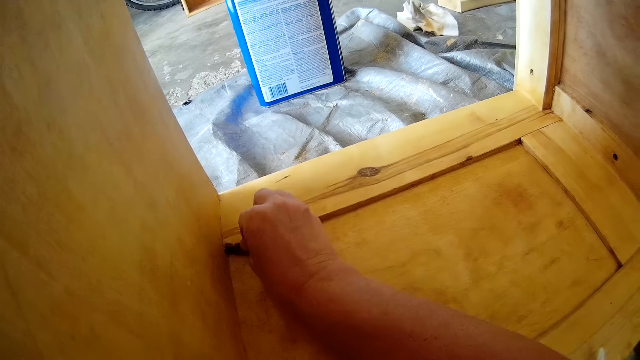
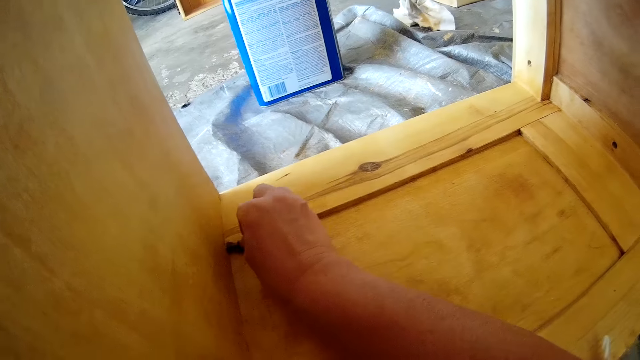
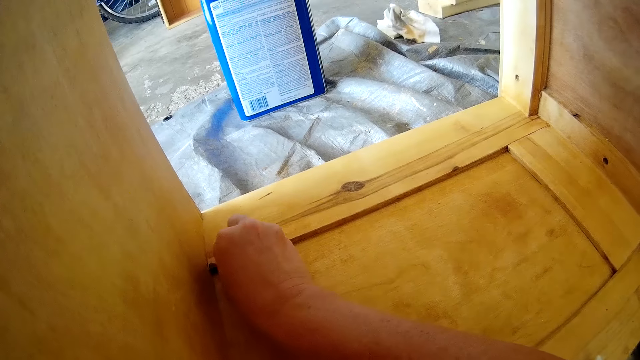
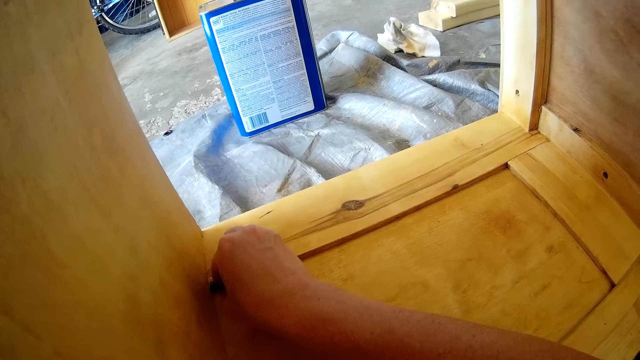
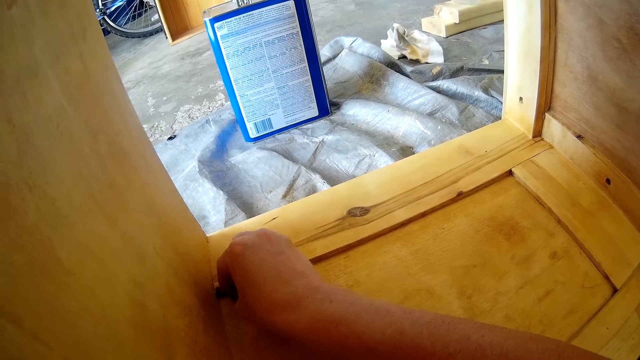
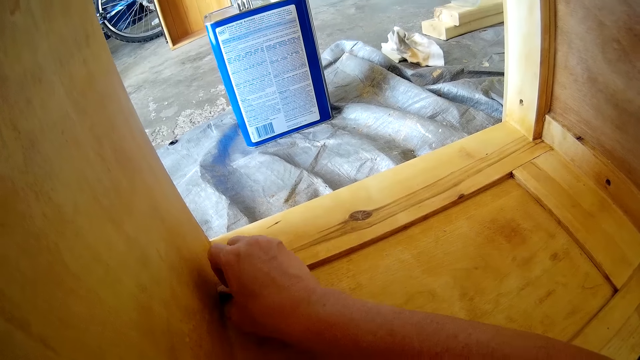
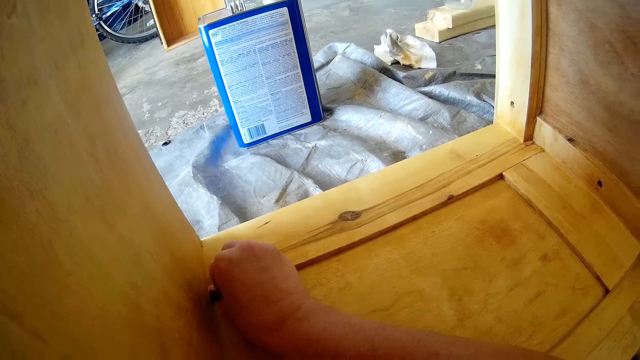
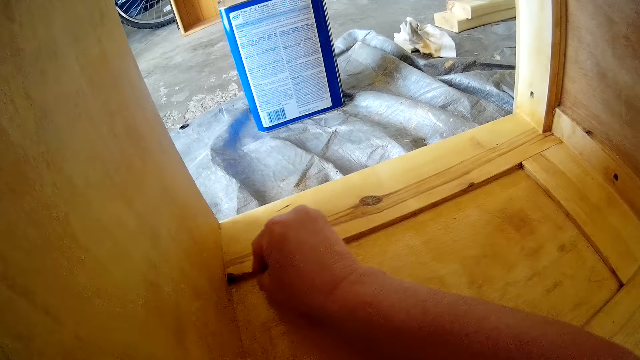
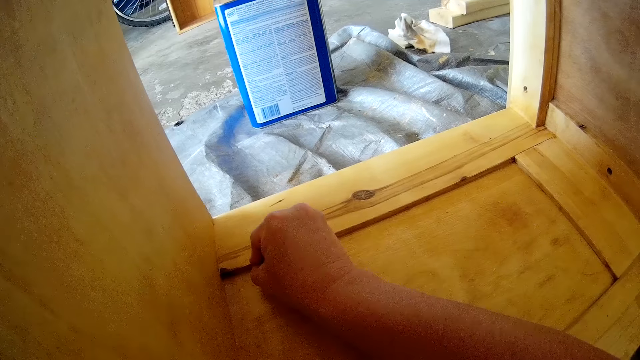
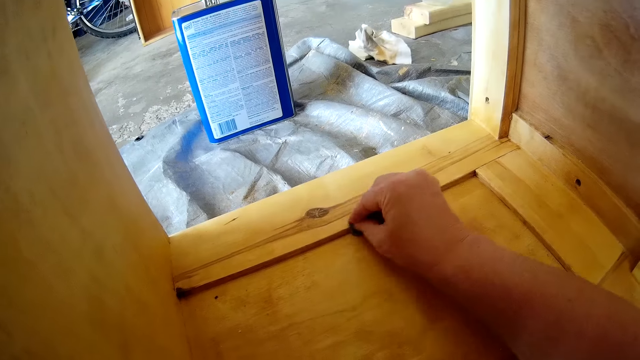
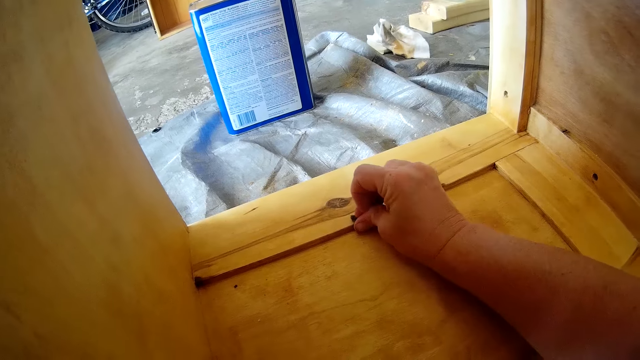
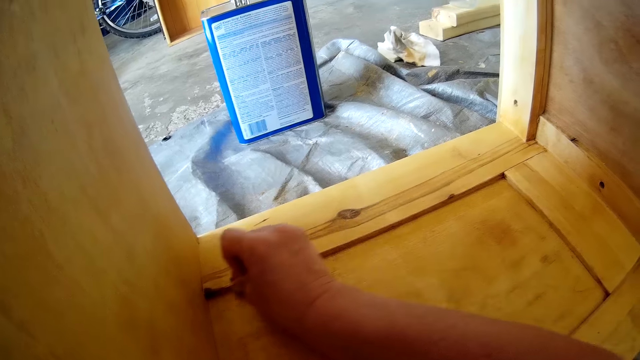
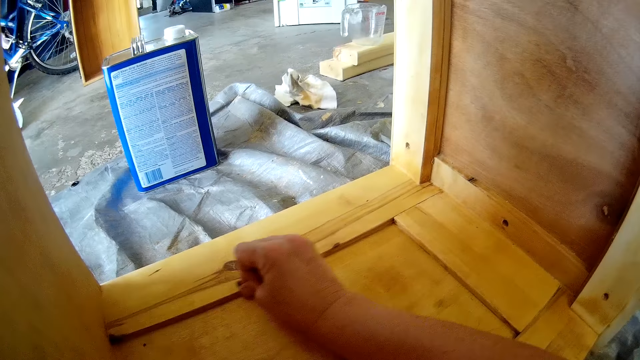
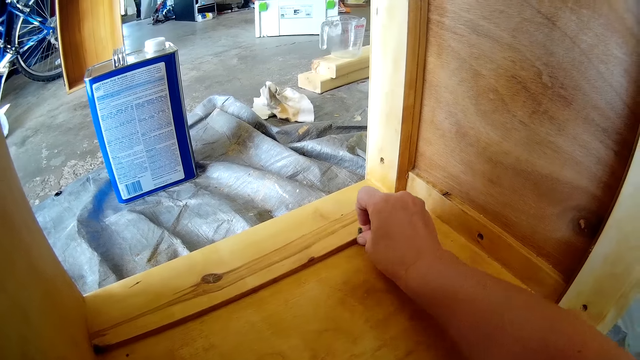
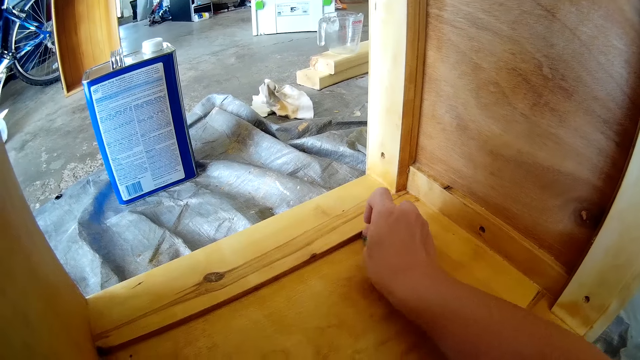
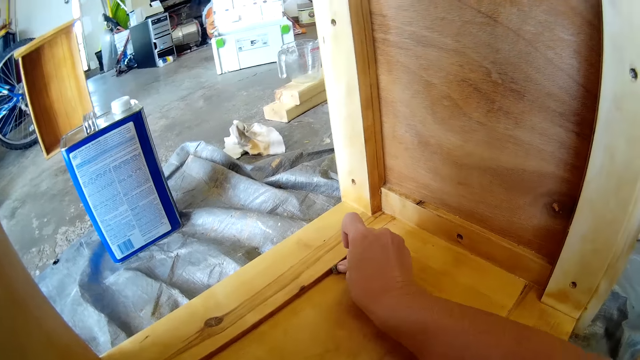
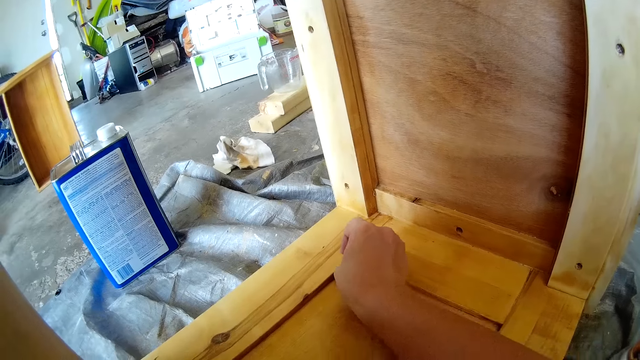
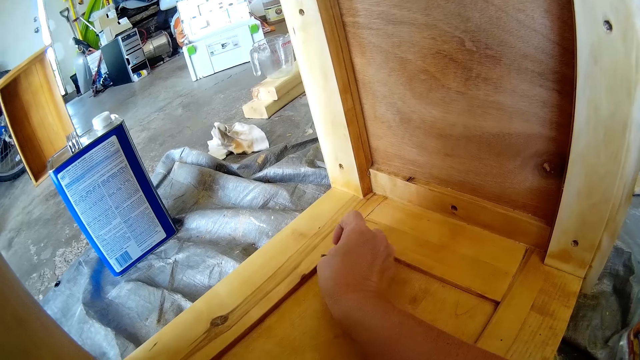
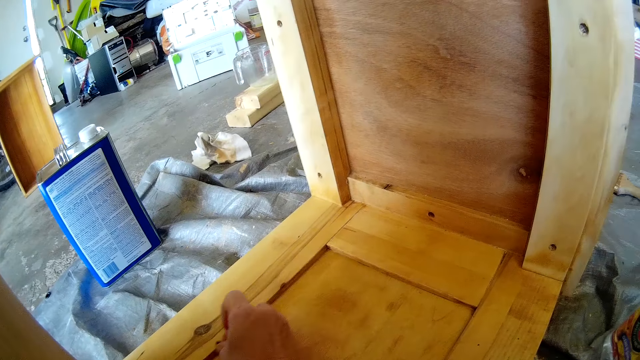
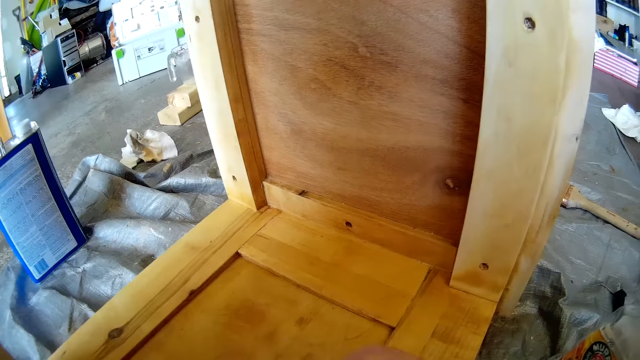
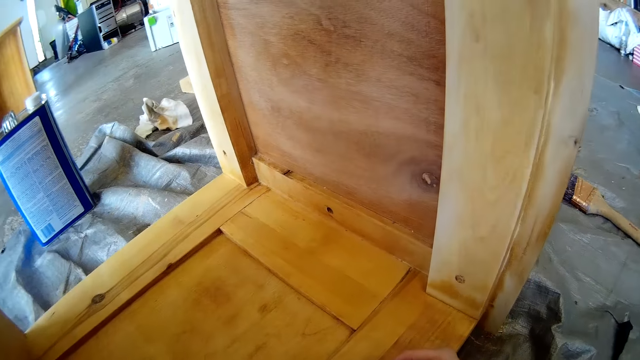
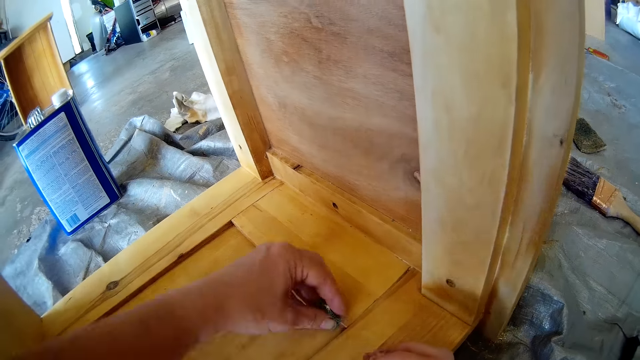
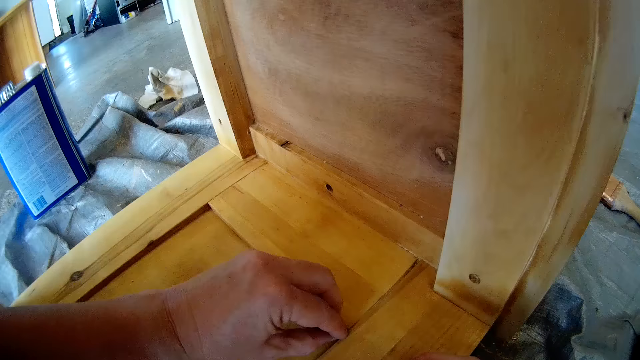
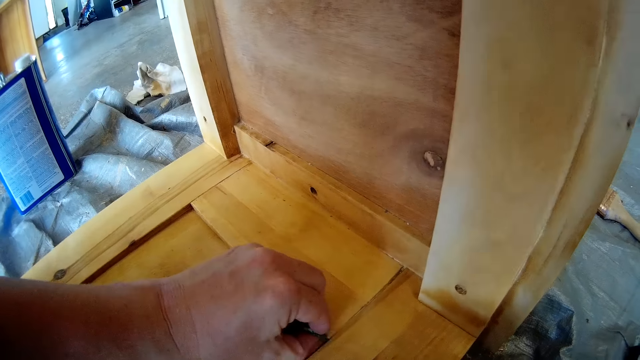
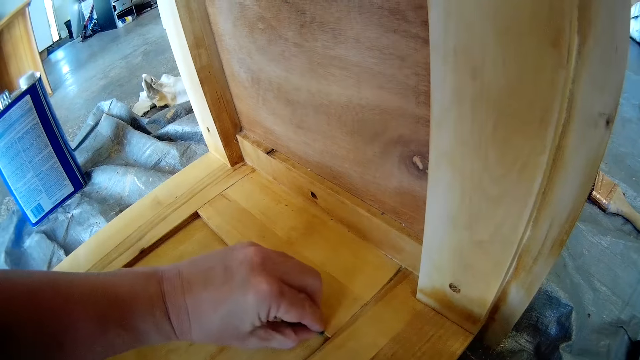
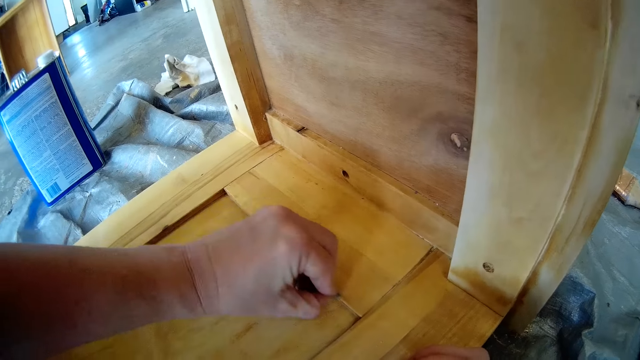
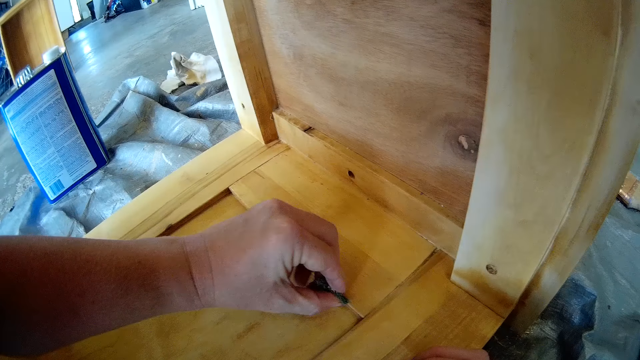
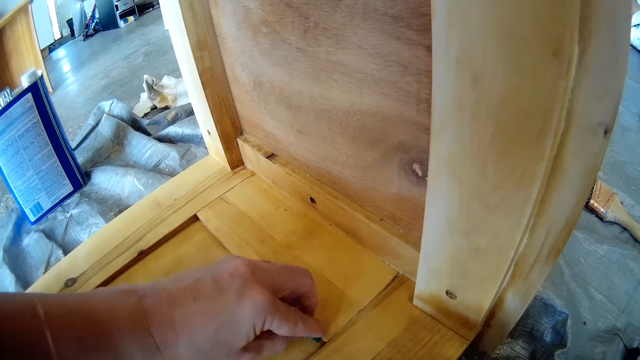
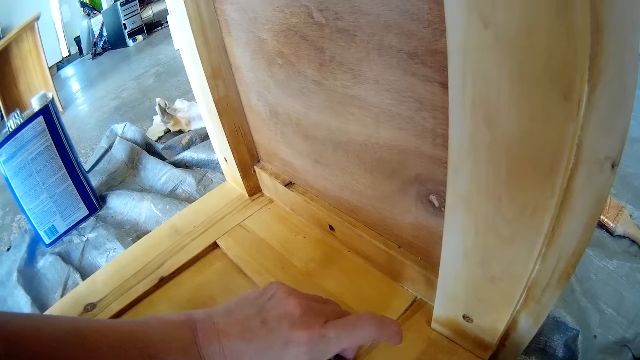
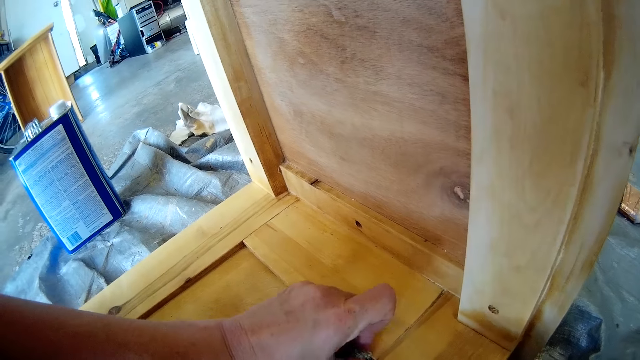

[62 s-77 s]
The camera wearer cleans the furniture with a sponge. They clean the furniture with the sponge again.

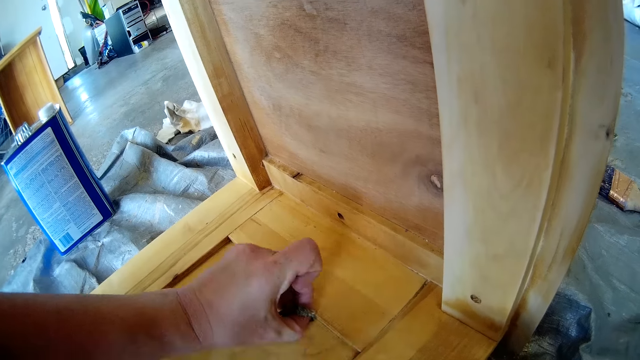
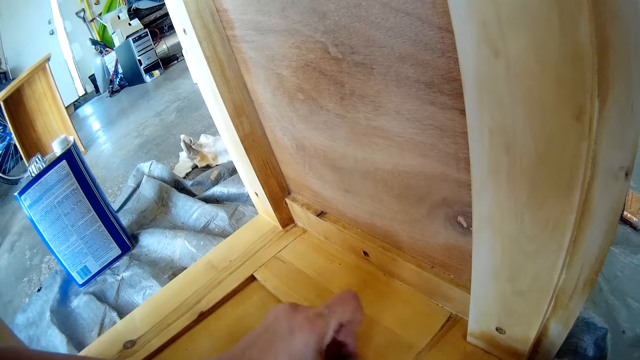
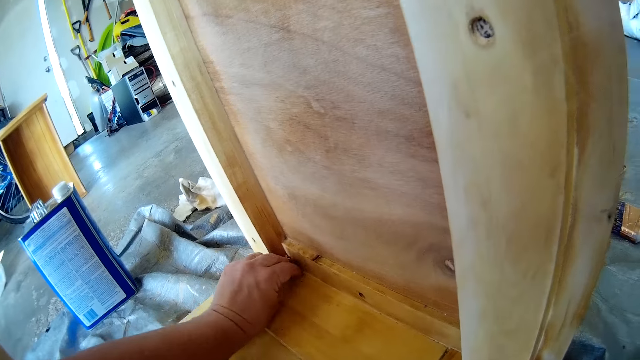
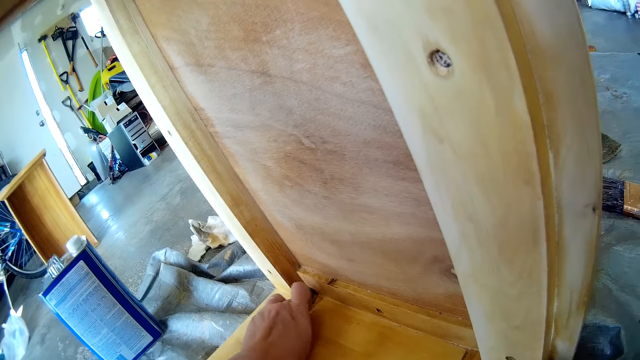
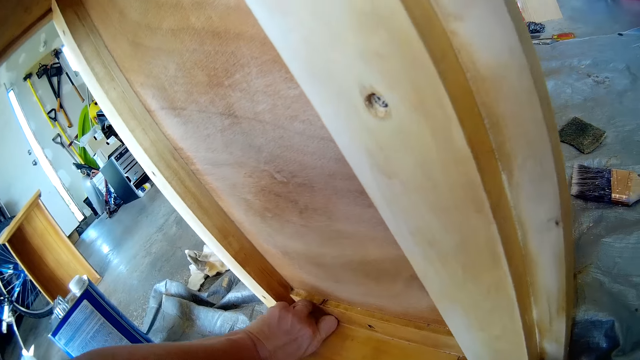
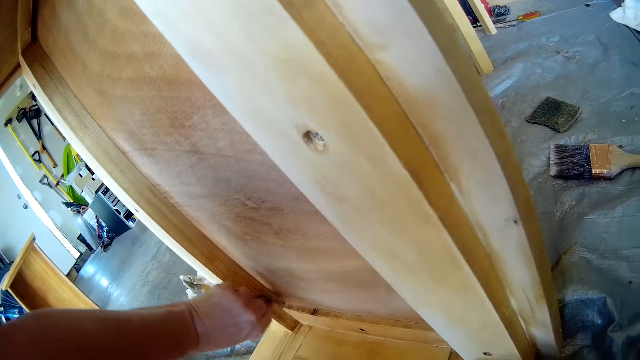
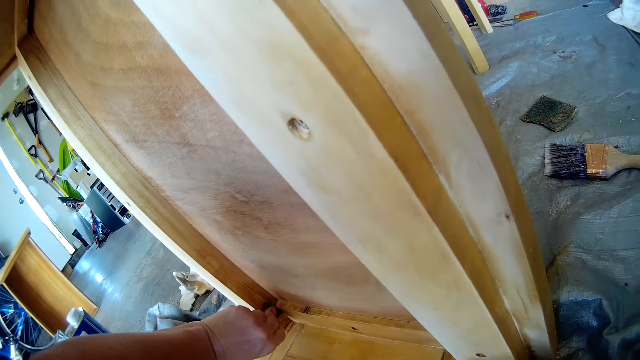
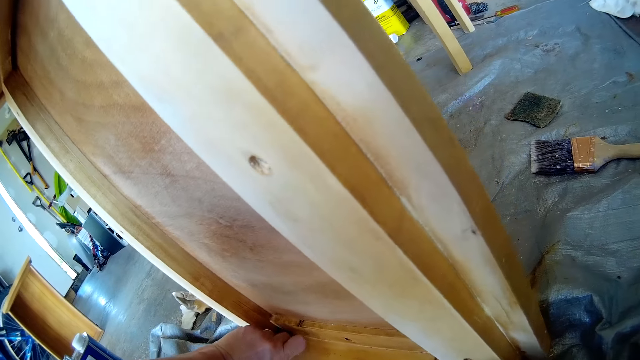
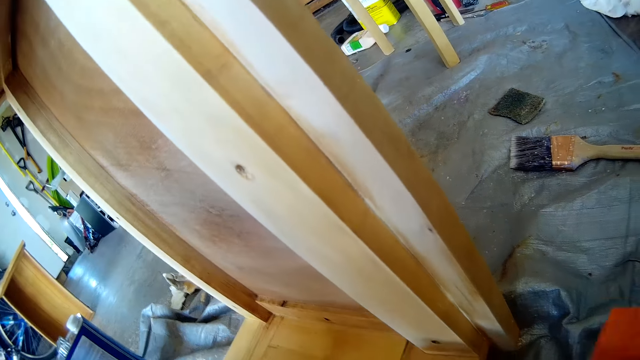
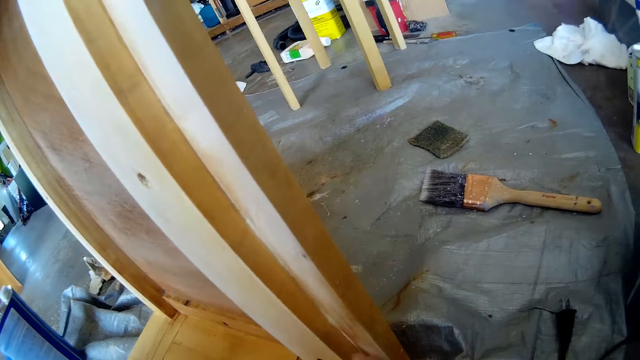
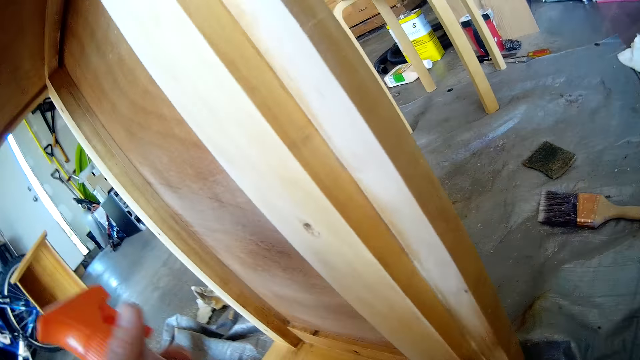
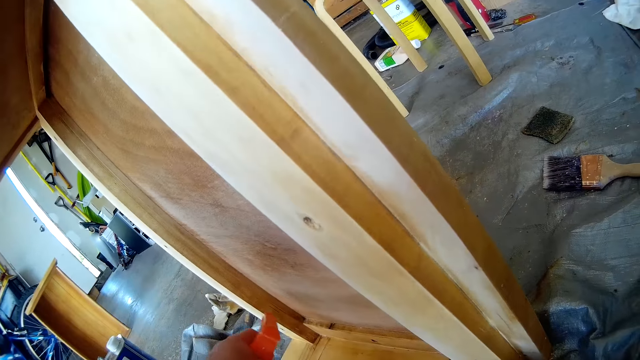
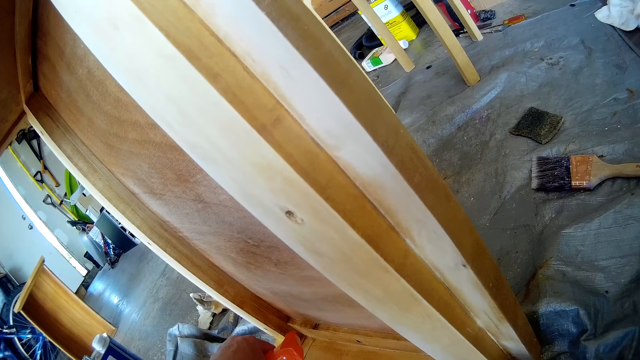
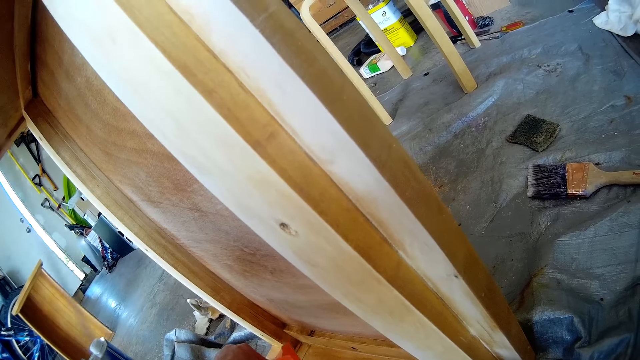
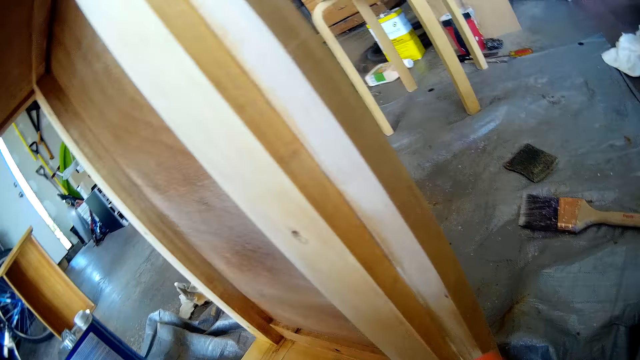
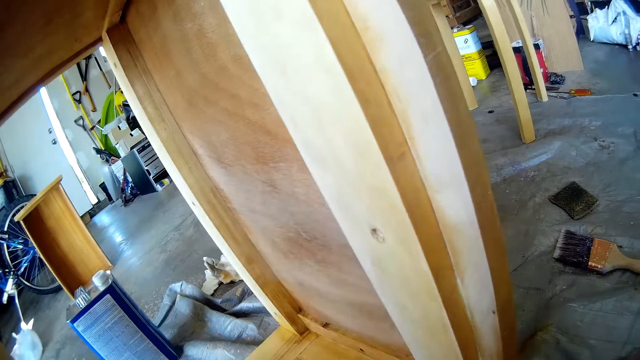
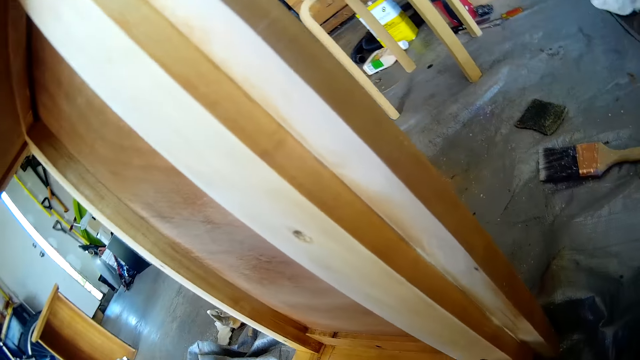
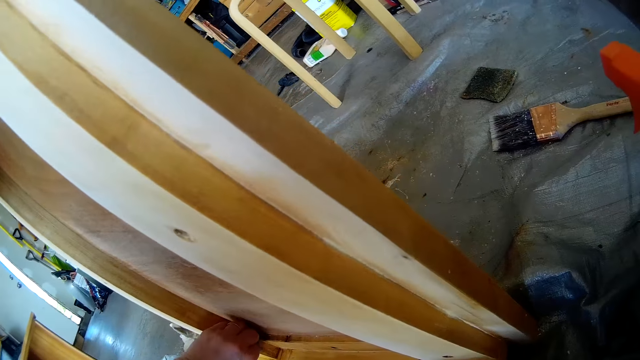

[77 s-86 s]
The camera wearer cleans the furniture with a sponge. They spray detergent. They look around.
